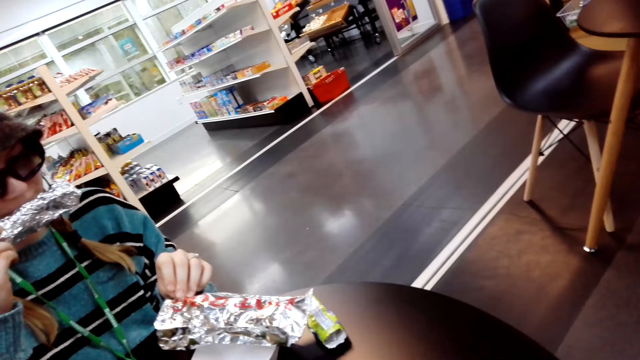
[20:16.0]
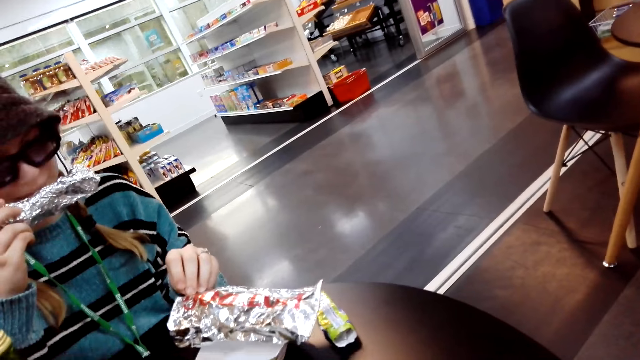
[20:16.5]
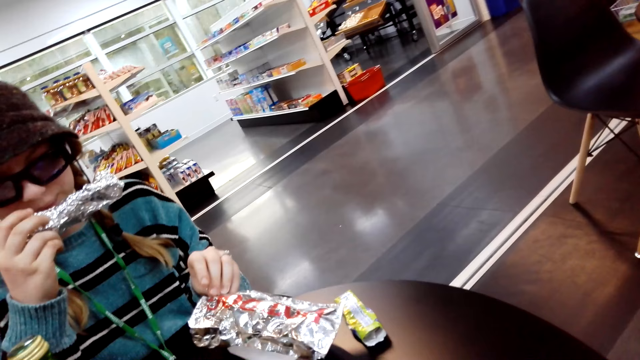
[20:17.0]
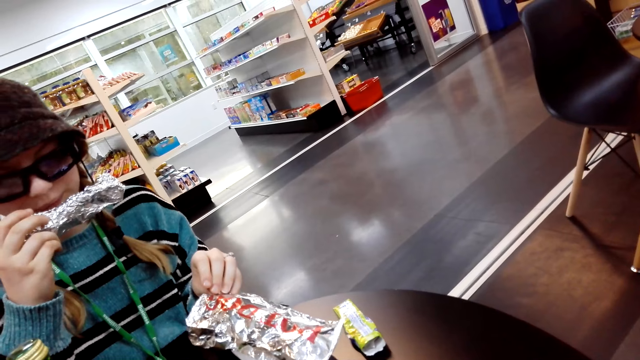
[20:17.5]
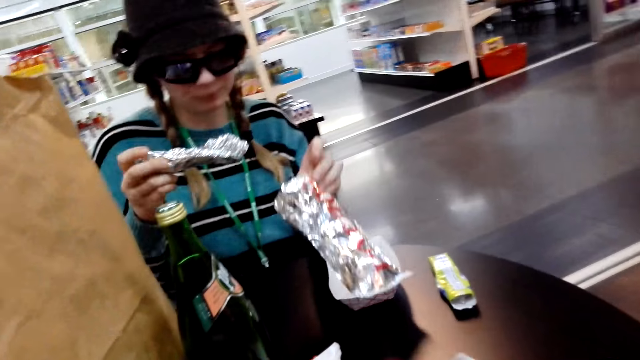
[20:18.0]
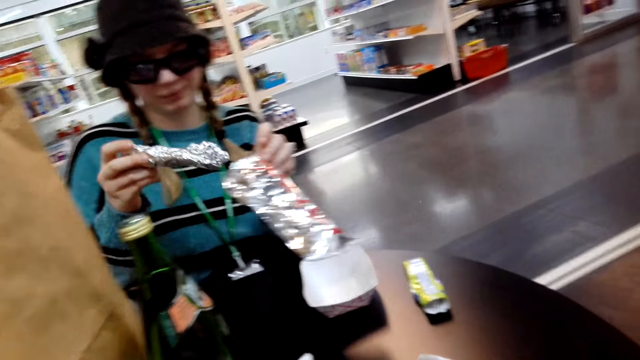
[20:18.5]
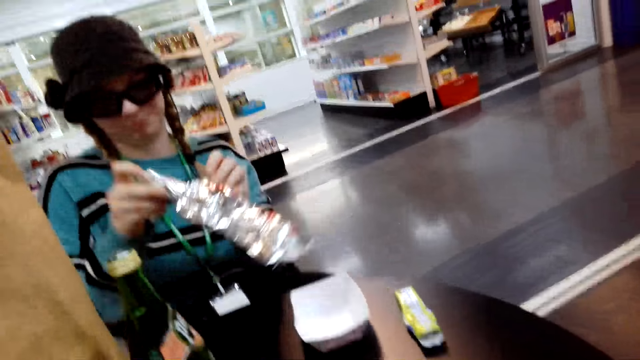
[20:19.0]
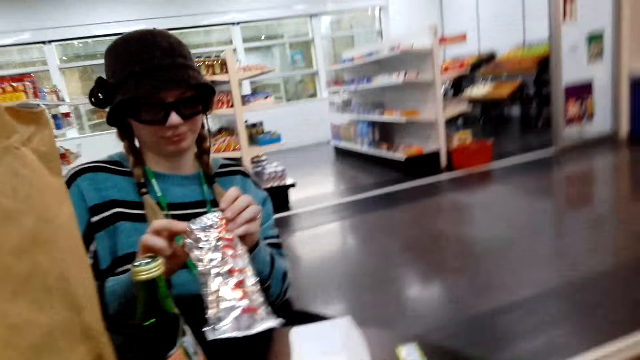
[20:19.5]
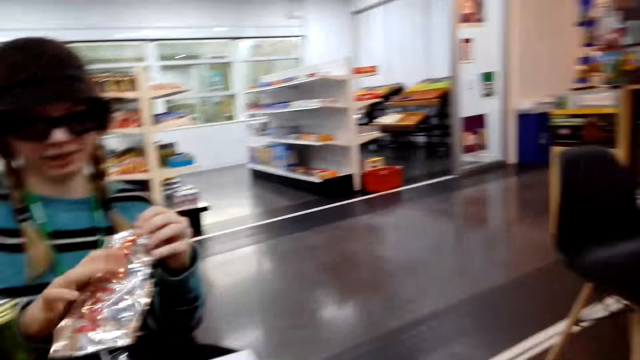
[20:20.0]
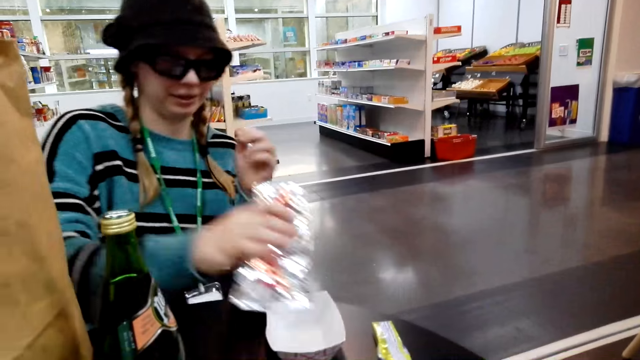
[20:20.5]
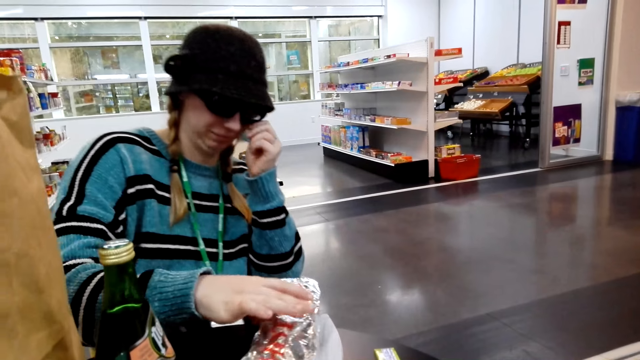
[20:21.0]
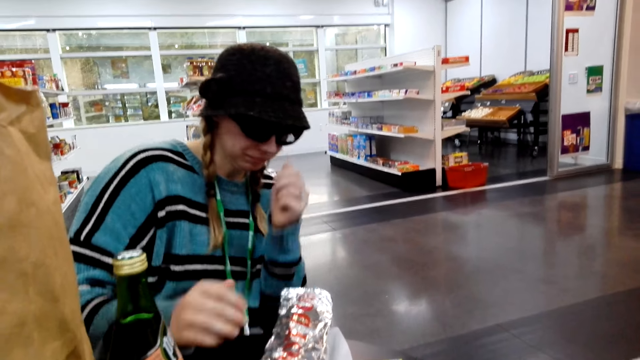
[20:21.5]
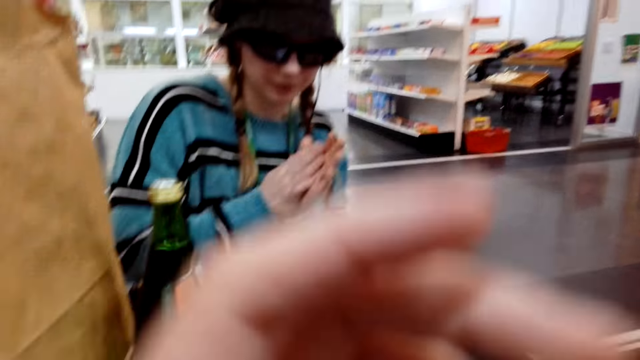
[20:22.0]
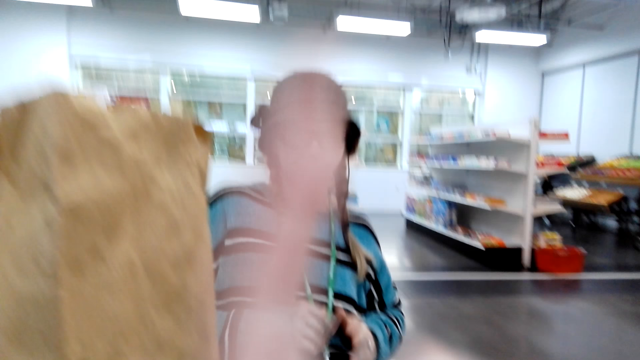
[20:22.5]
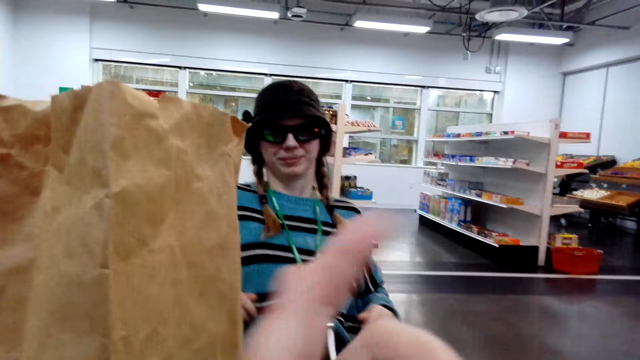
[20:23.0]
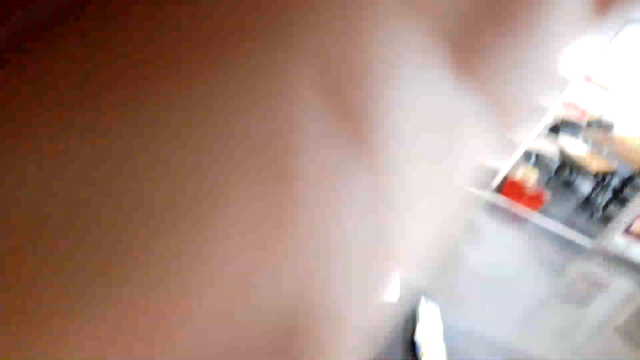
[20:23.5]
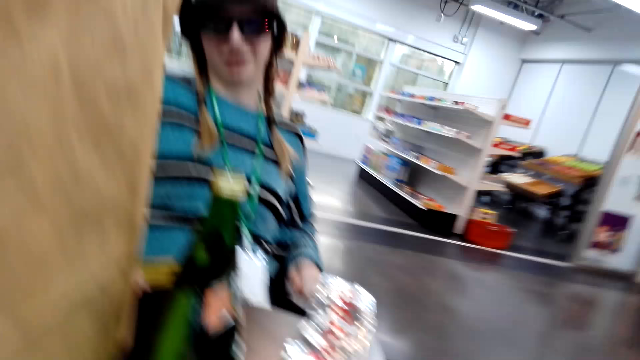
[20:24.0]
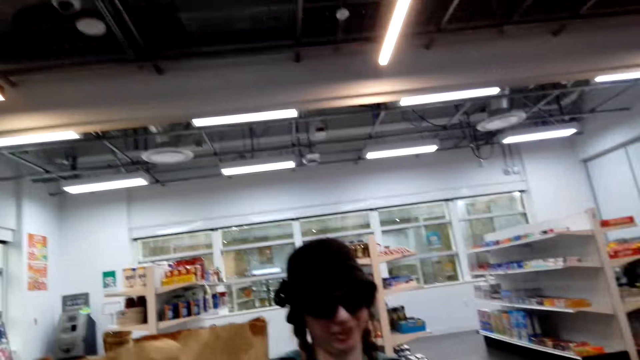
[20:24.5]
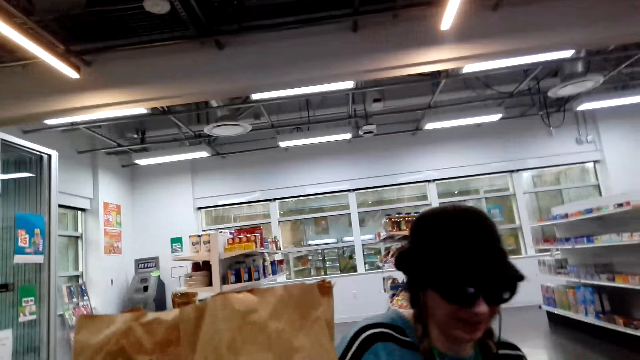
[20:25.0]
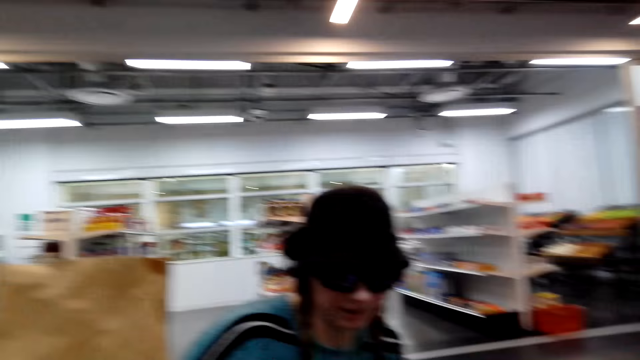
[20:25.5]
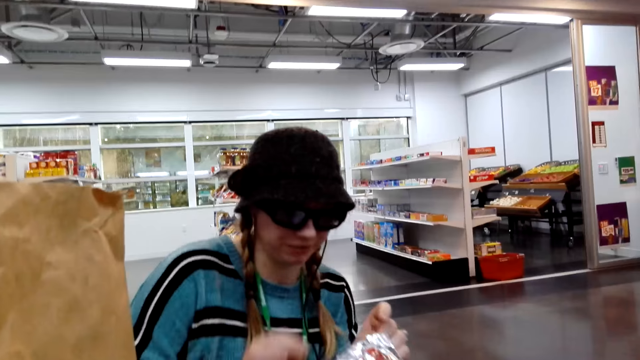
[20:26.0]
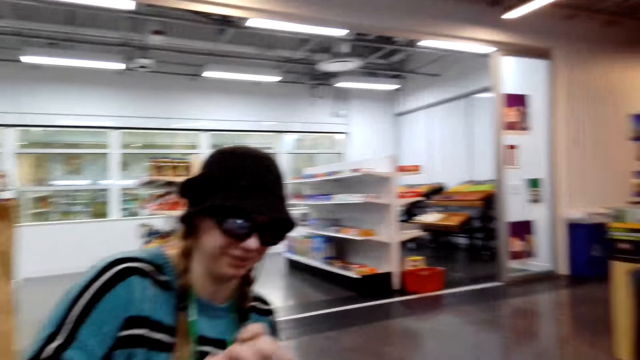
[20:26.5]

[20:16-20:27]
The camera wearer talks to a man. The man holds the sachet. The man puts the foil in the bigger foil. The man puts the sachet on the table.

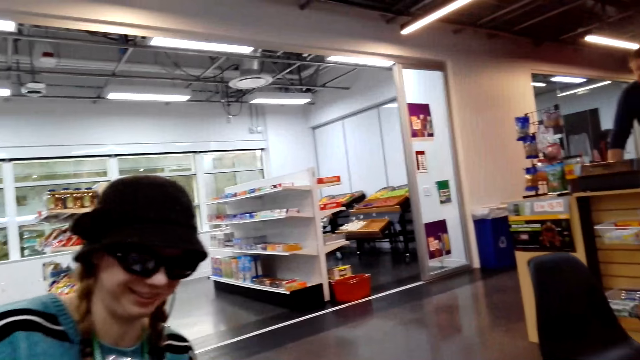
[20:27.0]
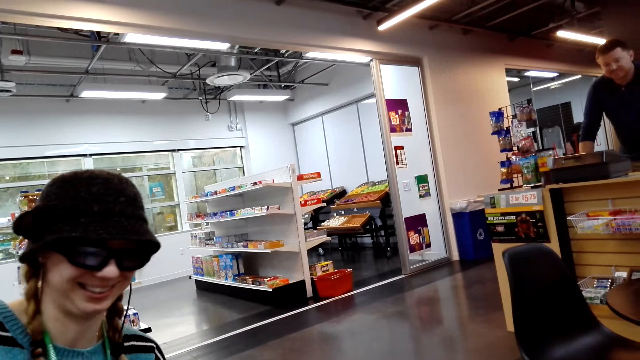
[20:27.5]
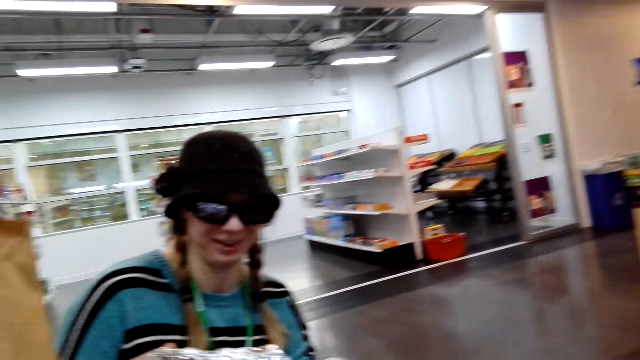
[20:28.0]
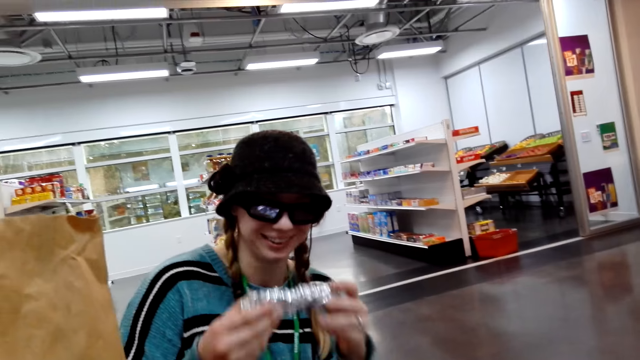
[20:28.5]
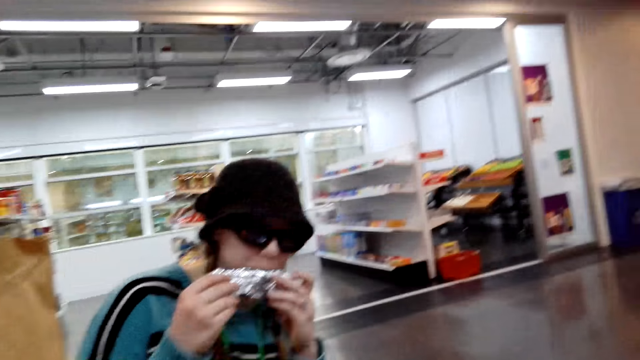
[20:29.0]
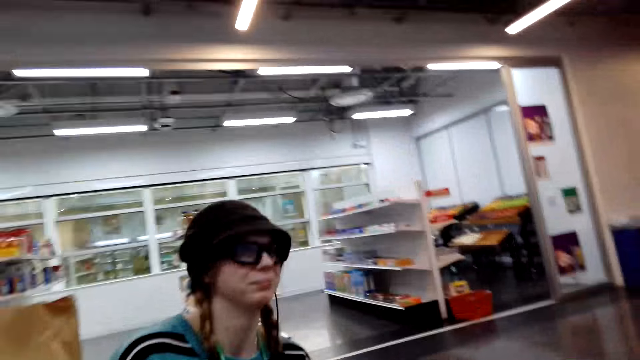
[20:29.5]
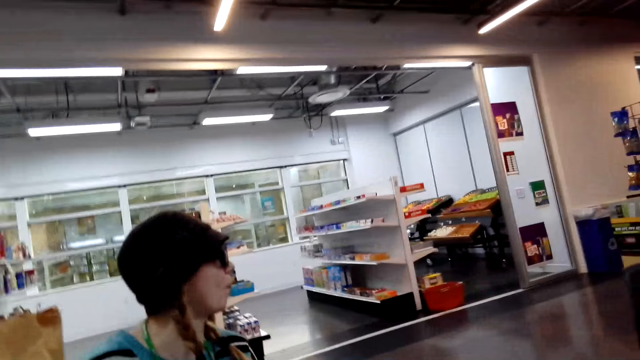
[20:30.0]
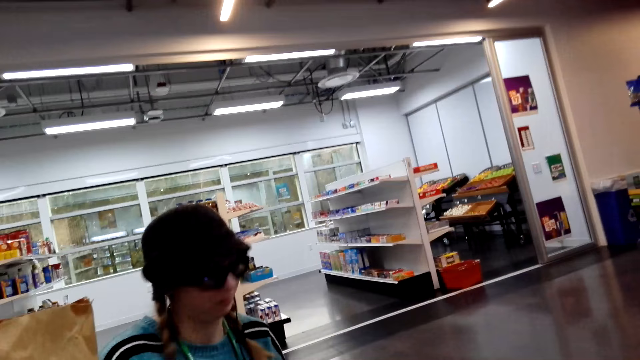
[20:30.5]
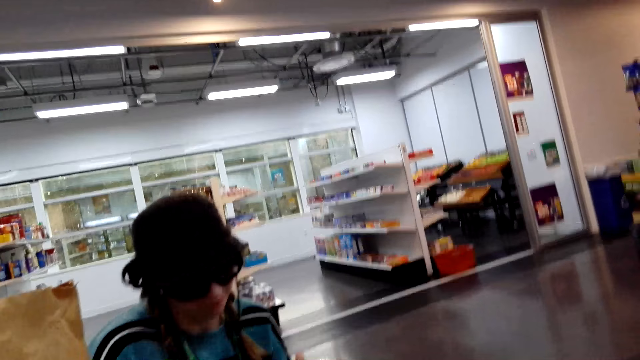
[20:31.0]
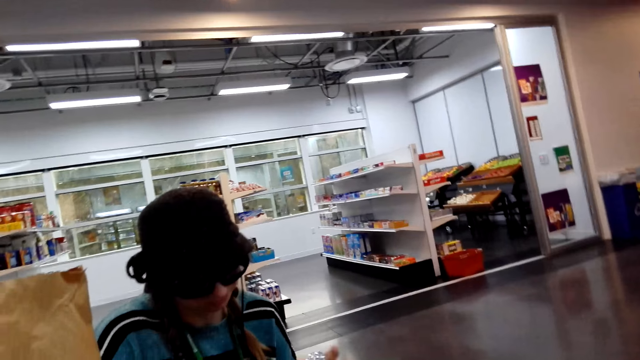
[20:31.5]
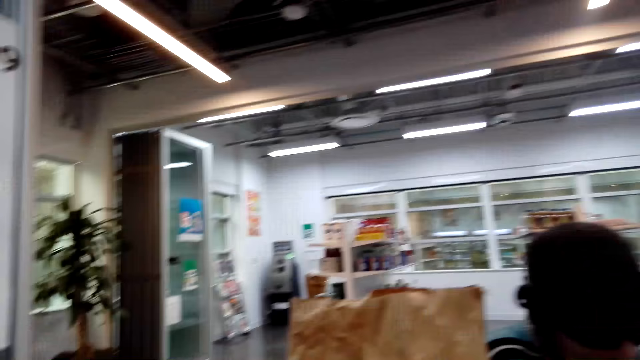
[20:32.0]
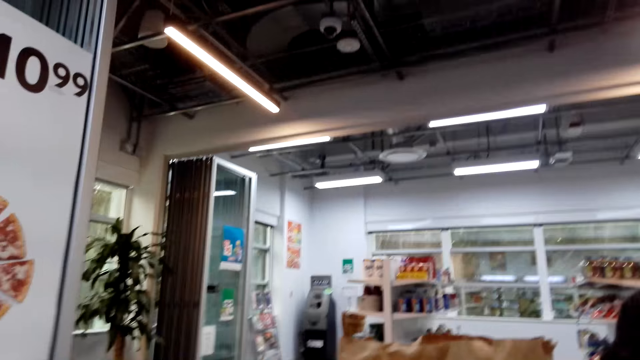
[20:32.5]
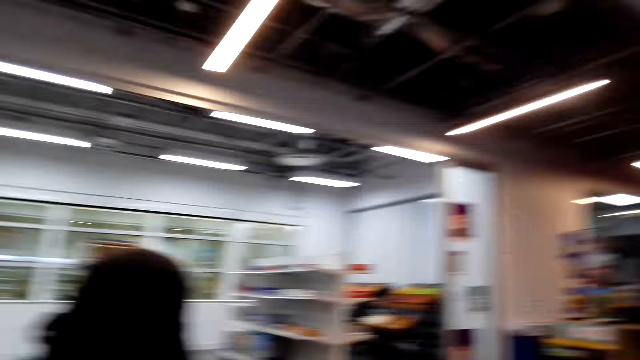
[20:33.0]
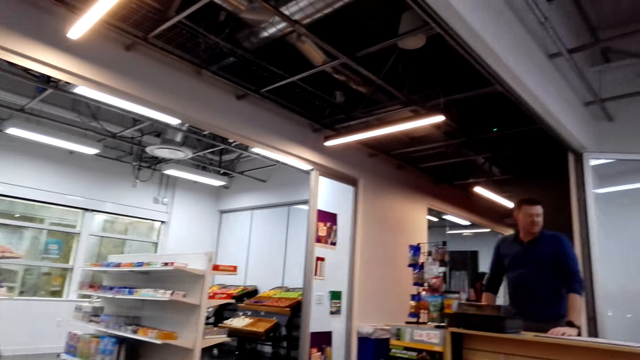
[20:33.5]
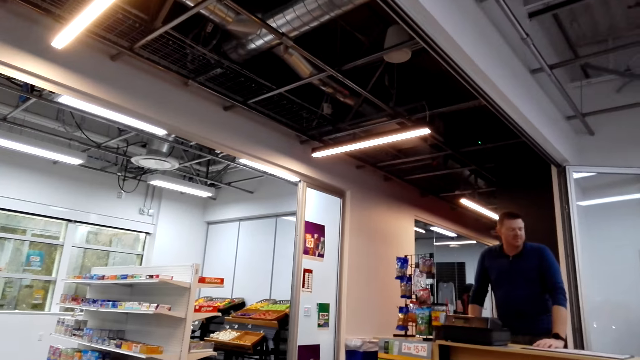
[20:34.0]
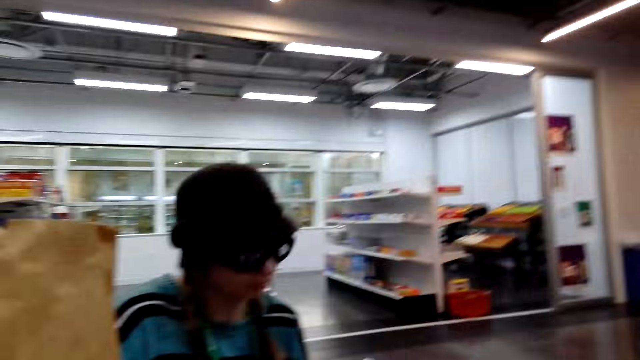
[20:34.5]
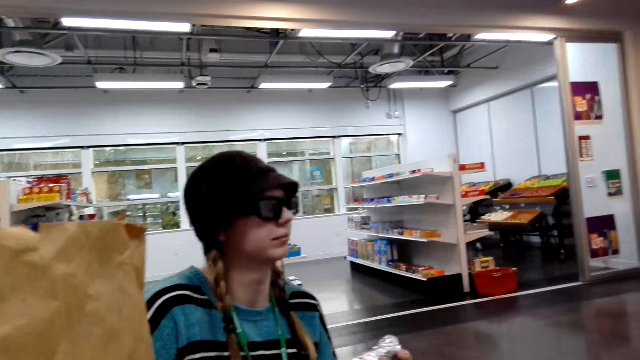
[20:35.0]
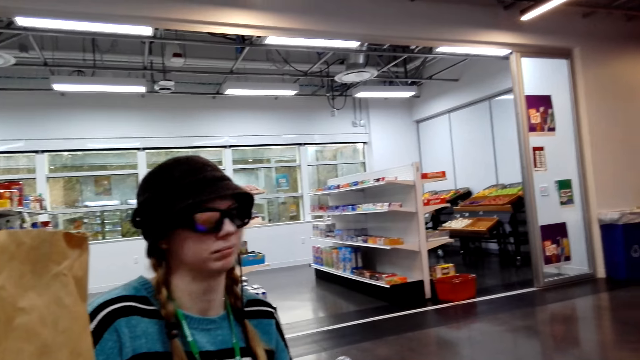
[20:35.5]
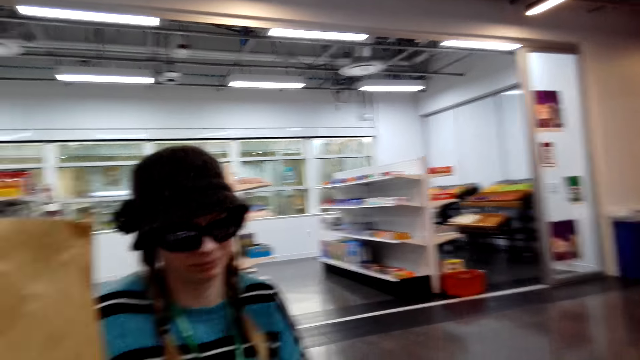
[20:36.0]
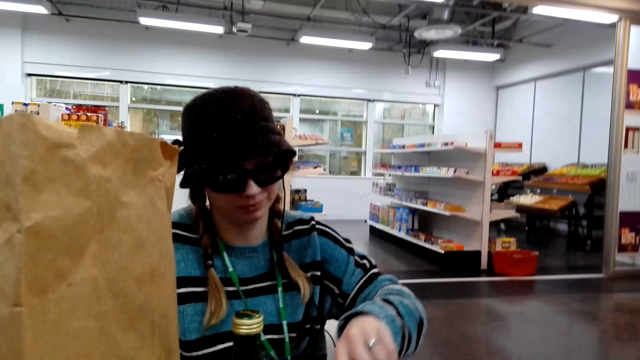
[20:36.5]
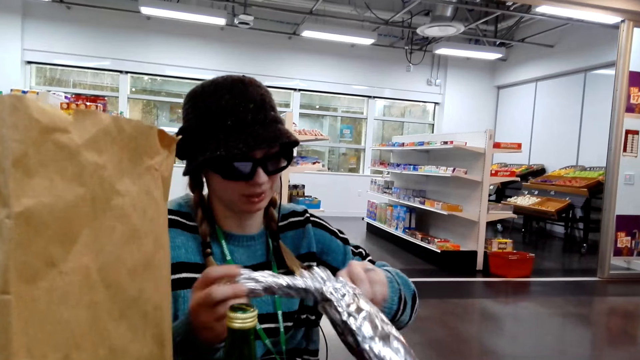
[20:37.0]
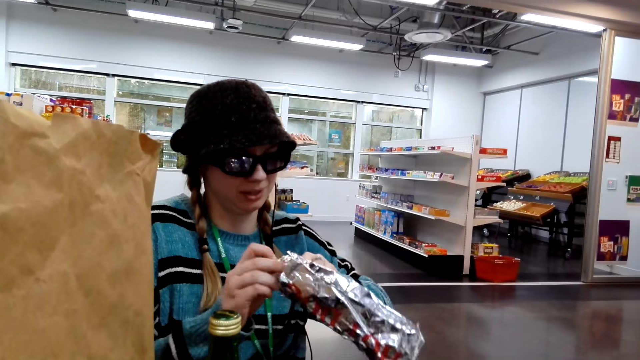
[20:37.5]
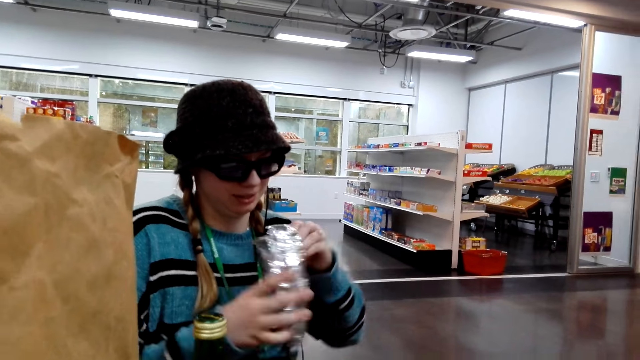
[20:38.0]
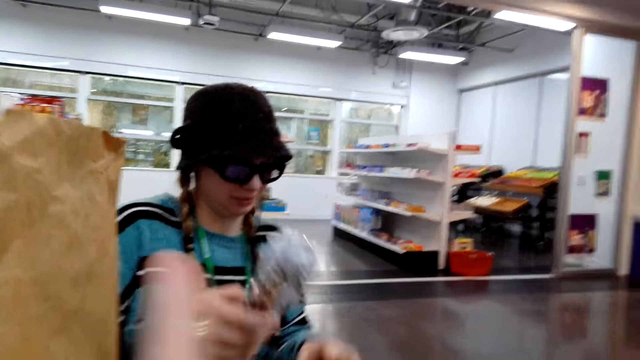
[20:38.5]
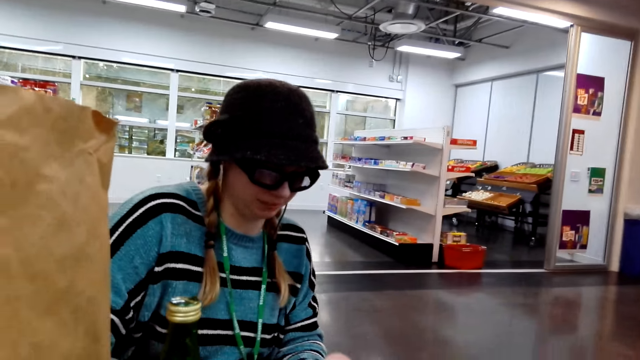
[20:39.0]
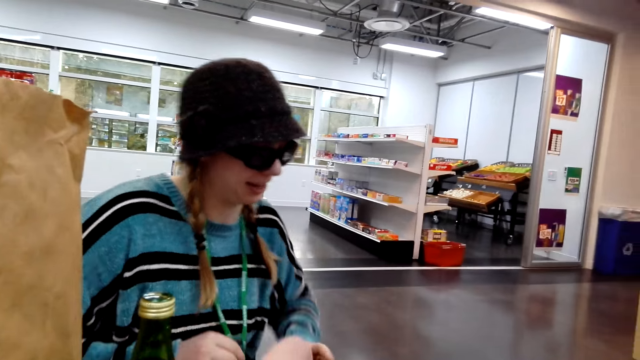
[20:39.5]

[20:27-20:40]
The camera wearer talks to a man. They look around the room.
